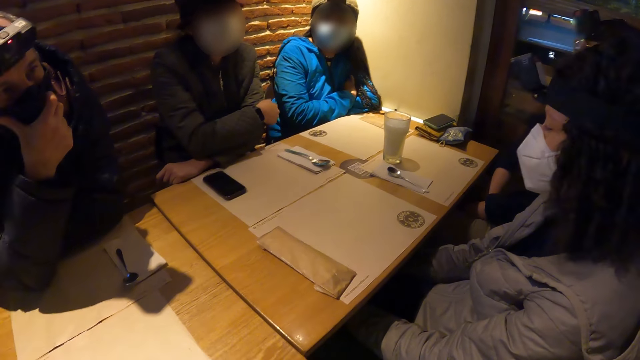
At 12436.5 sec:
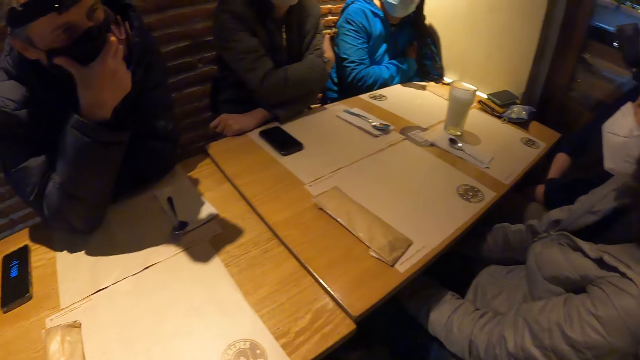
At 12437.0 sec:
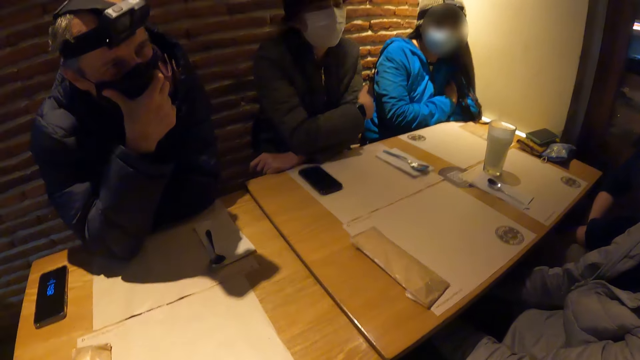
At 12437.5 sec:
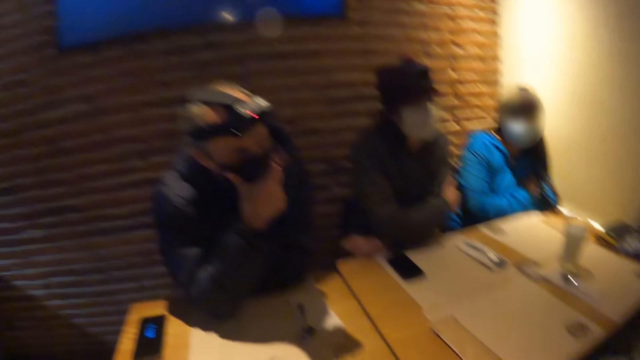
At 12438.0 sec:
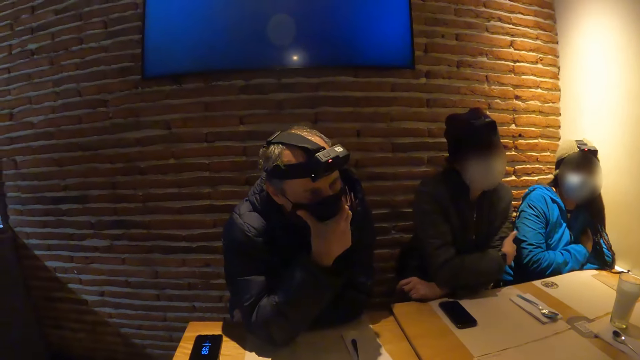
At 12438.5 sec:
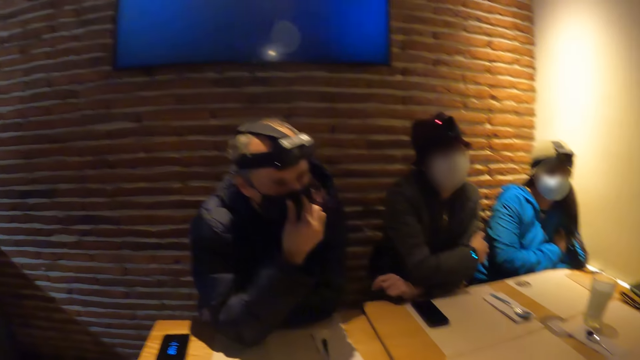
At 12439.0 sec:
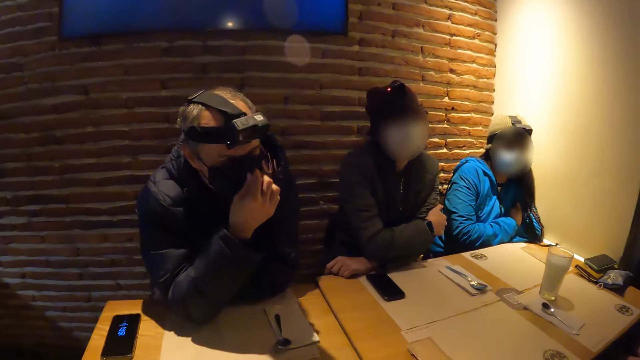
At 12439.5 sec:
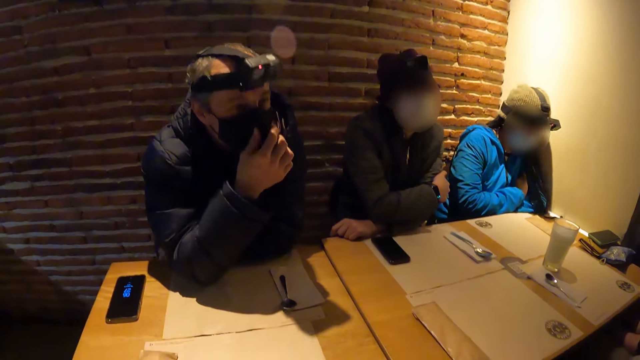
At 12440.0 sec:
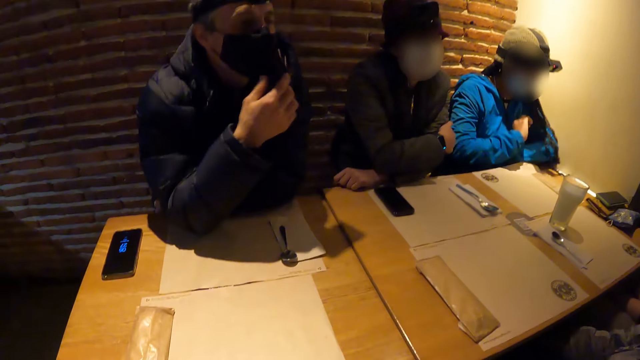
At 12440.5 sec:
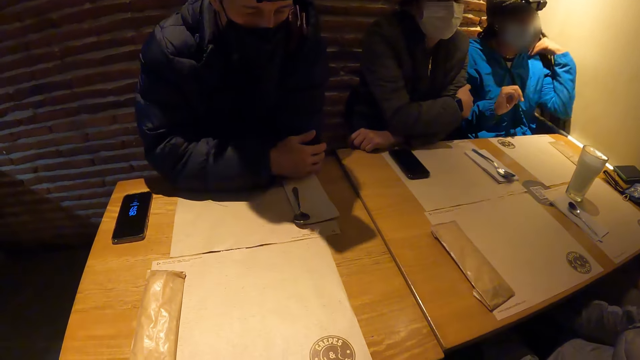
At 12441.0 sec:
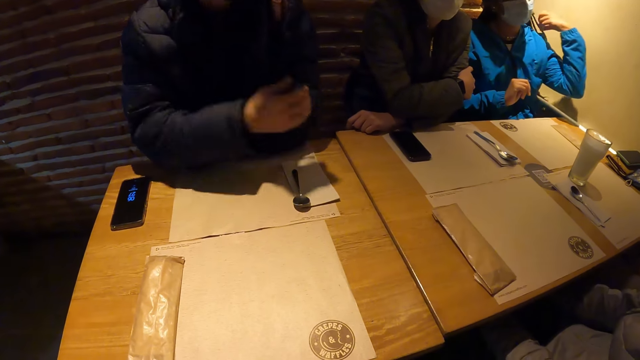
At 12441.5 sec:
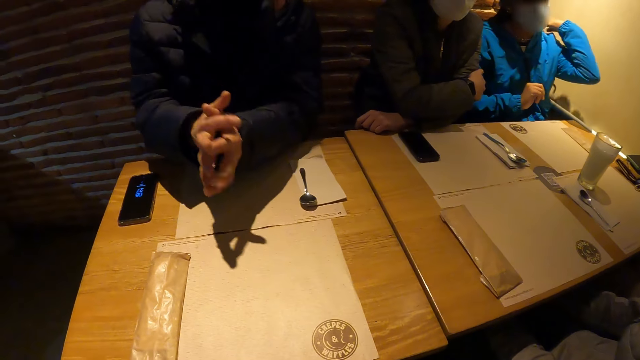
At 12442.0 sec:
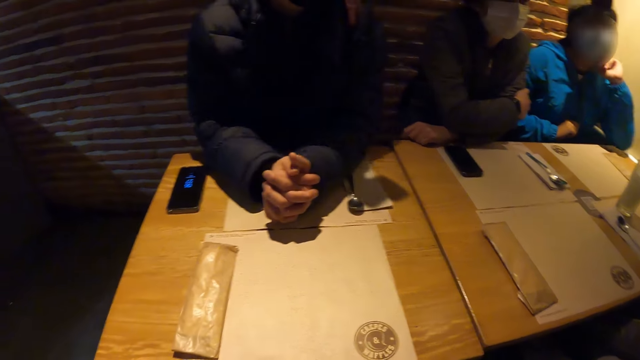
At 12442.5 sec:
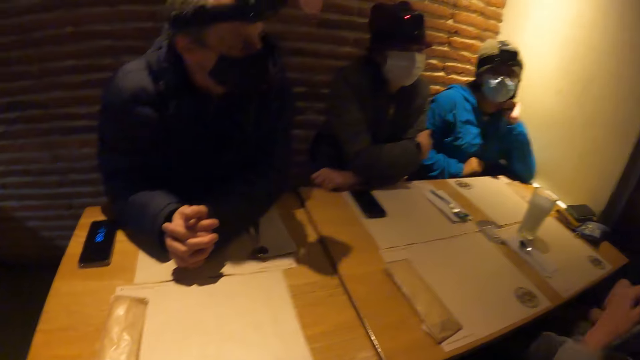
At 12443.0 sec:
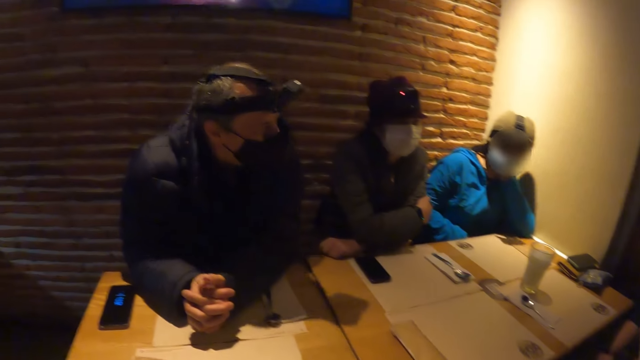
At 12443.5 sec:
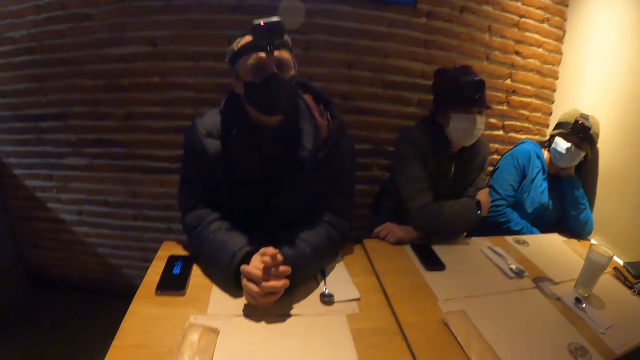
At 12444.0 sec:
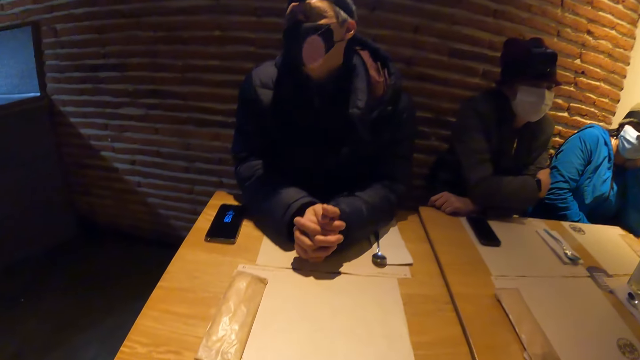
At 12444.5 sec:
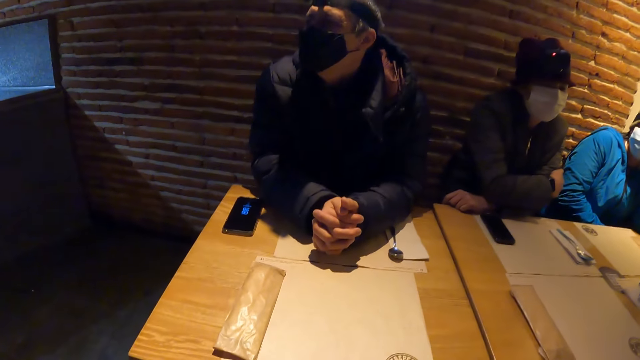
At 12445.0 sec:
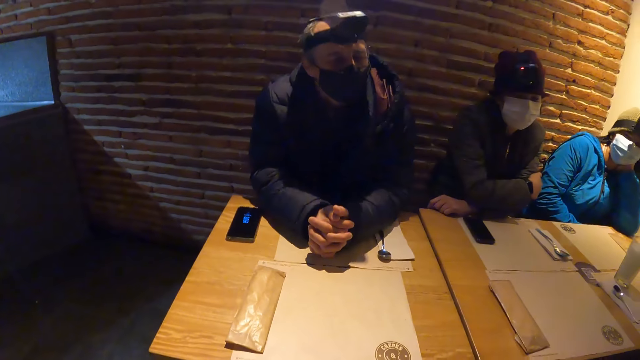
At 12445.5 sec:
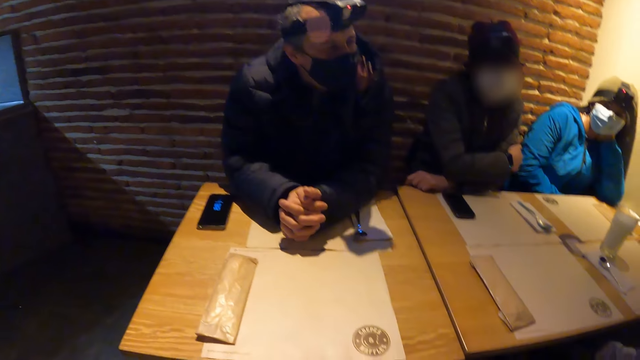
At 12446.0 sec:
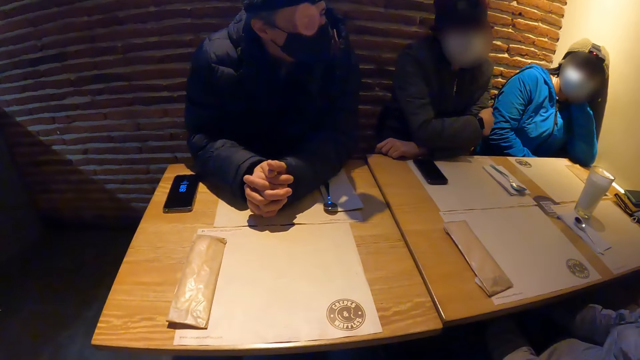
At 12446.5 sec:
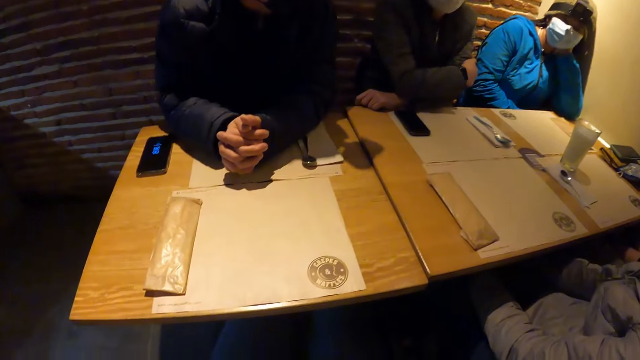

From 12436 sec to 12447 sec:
A woman converses with another woman. The camera wearer looks around. A man adjusts his face mask with his right hand. The man nods. Another man folds his arms on the table. The first woman moves her hair braids with her left hand. The first man puts hands on the table. The other man holds his hands together. The first man crosses fingers. The first woman places her left hand on her neck. The first woman leans on a wall. The first man looks around.

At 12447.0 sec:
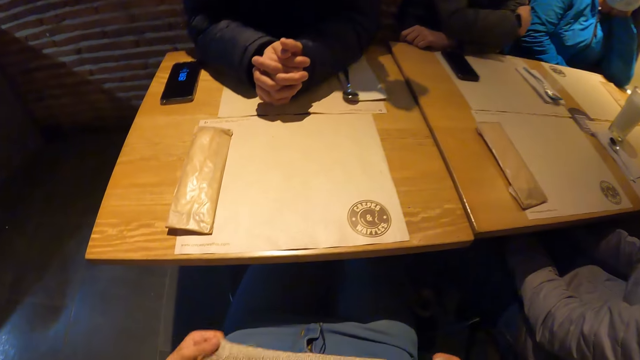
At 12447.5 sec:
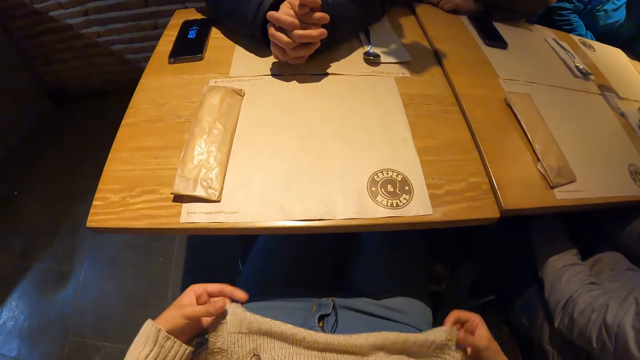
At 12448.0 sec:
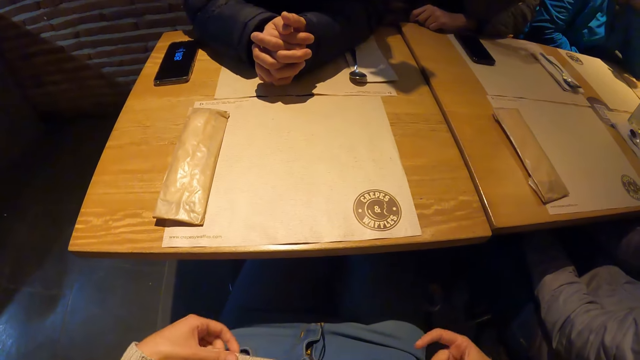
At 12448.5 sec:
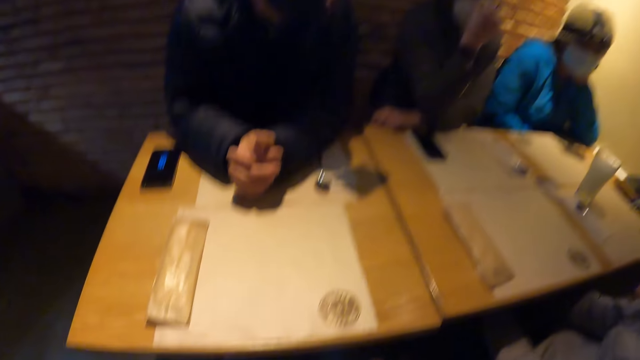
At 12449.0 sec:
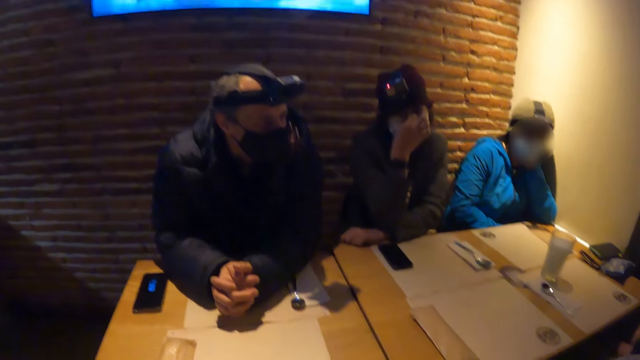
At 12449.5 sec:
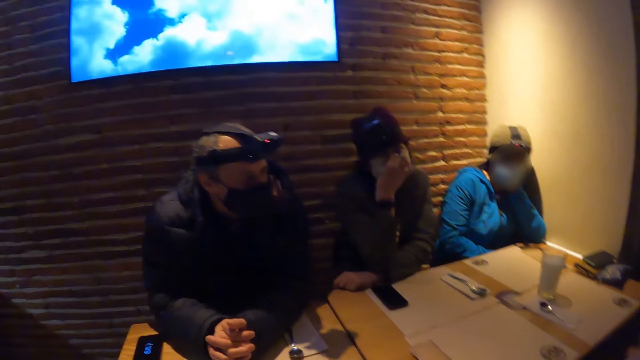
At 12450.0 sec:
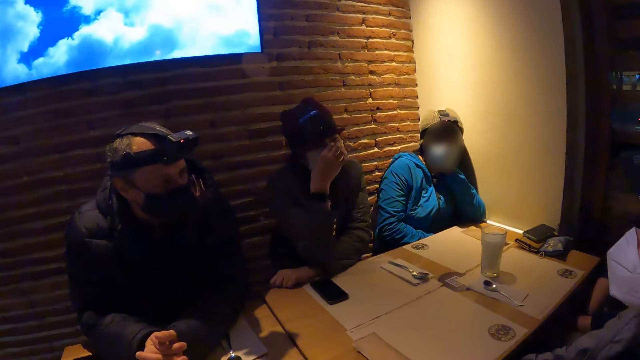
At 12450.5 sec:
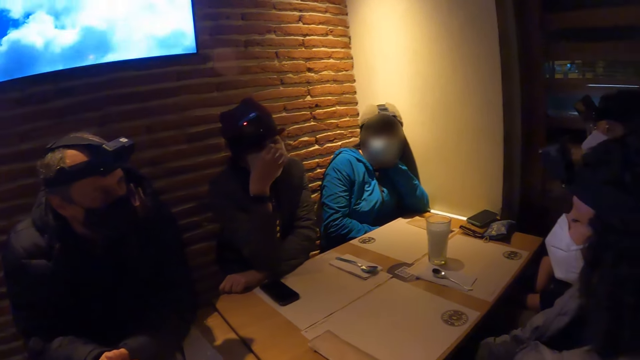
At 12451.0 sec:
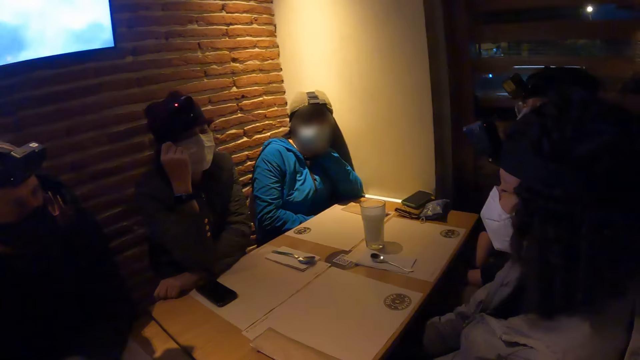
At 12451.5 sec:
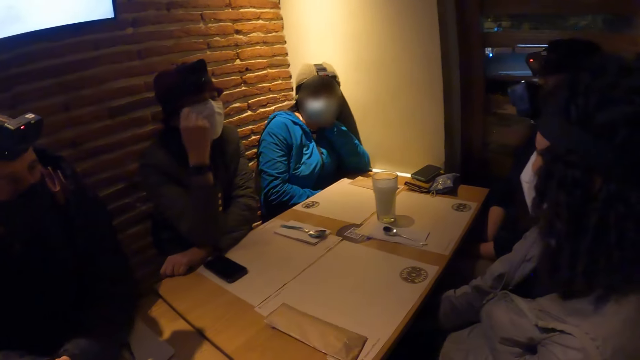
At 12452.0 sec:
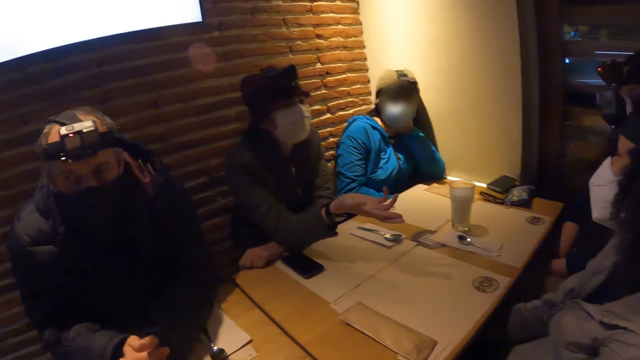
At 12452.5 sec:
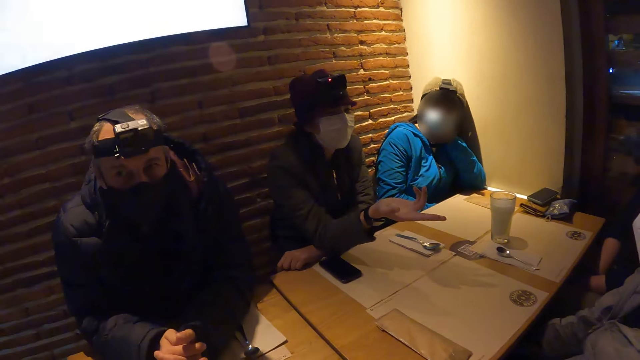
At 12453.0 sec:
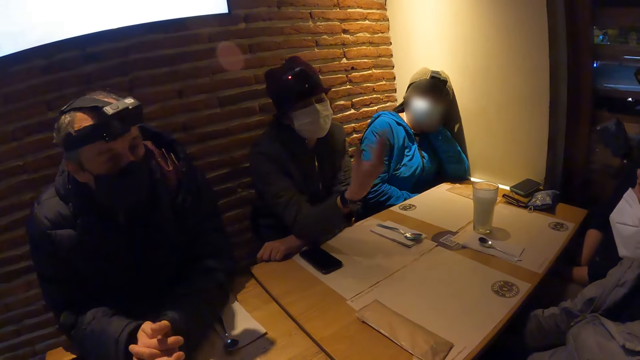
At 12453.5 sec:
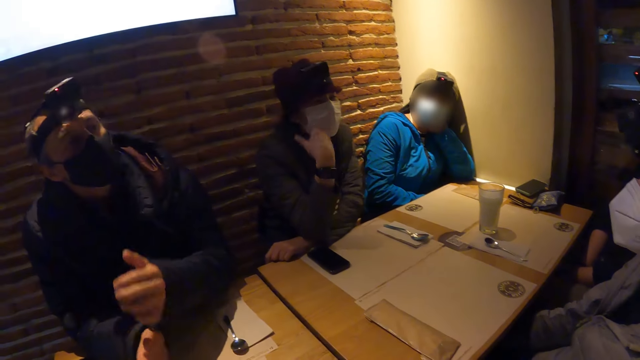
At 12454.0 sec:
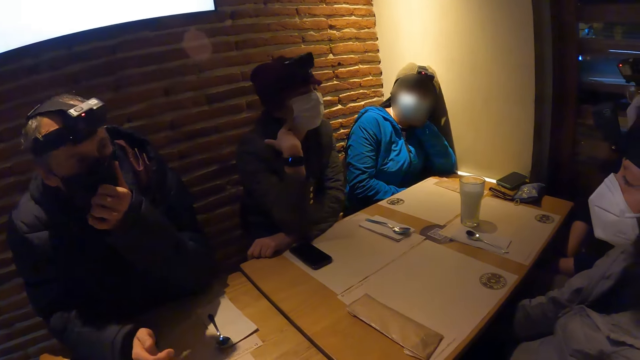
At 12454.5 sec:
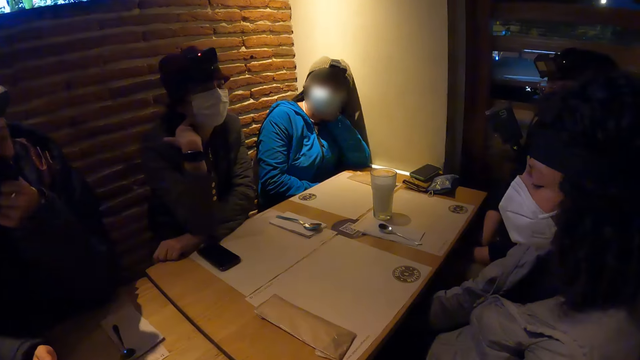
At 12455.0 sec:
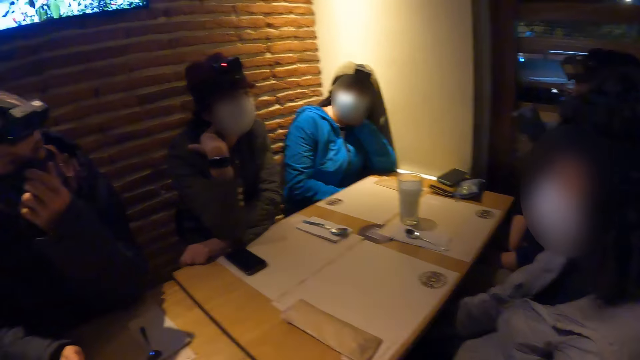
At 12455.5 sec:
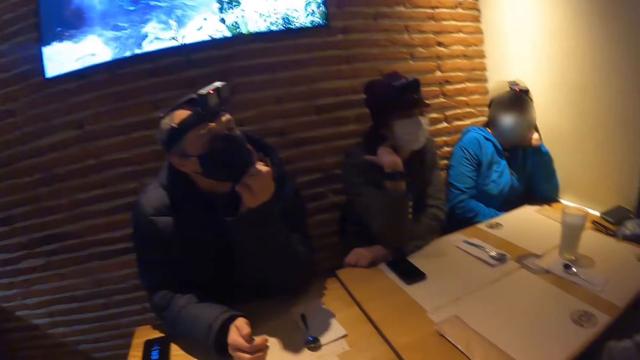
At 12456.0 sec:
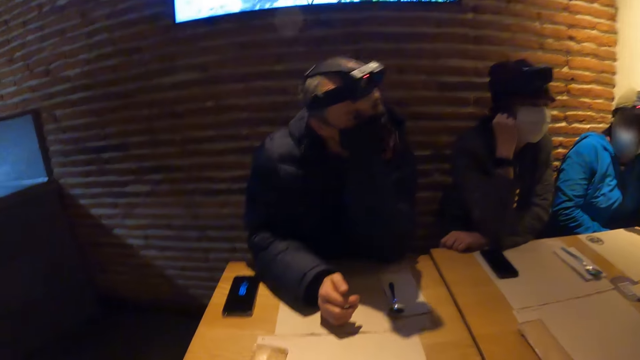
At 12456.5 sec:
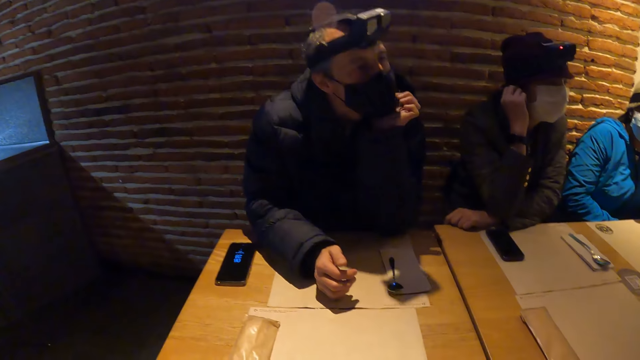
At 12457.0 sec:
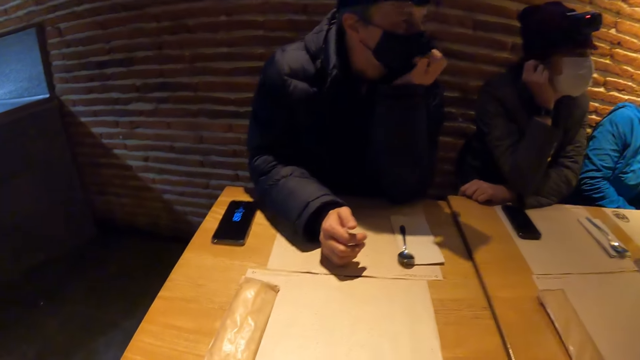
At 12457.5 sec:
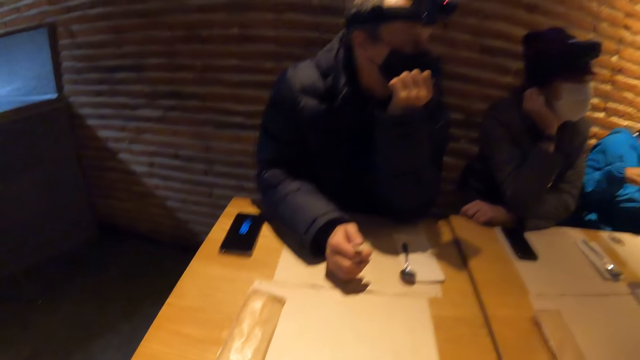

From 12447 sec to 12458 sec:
The camera wearer adjusts her shirt with both hands. She stretches the clothes. A woman adjusts her face mask with her right hand. Another woman converses with a man, the first woman and a third woman. A person sits next to the second woman around the dining table area. The first woman gestures at the person. The man adjusts his face mask with his left hand. The first woman touches the face mask.
